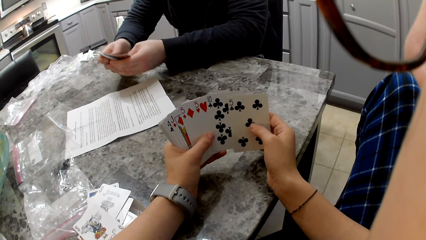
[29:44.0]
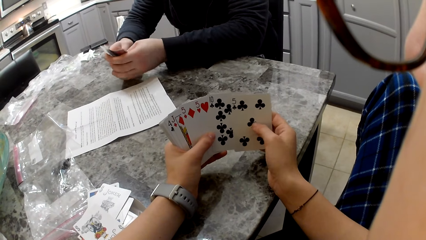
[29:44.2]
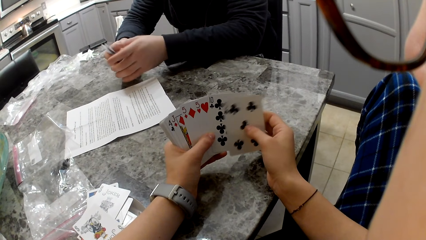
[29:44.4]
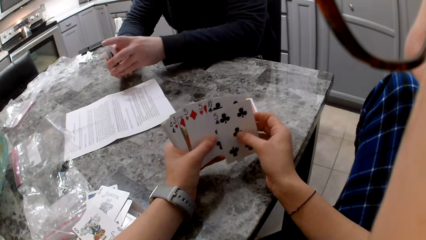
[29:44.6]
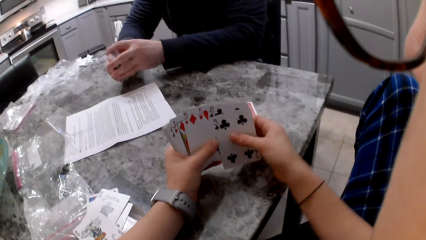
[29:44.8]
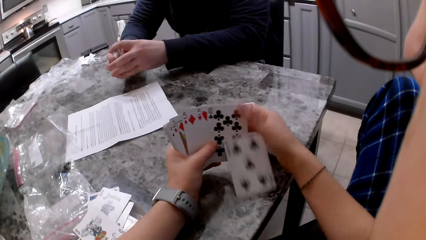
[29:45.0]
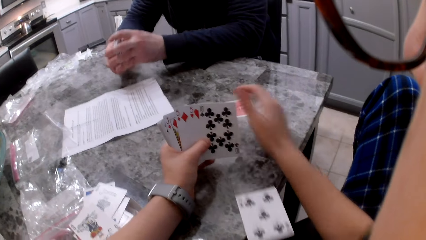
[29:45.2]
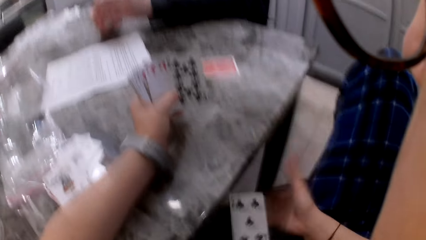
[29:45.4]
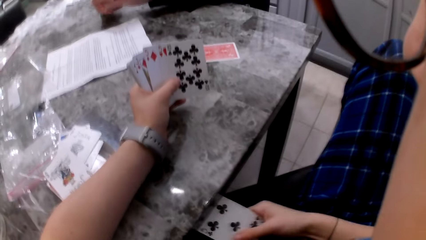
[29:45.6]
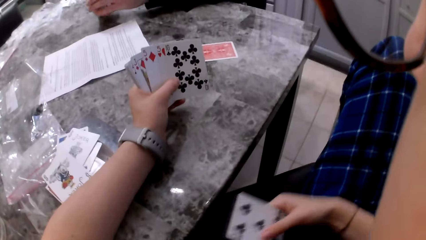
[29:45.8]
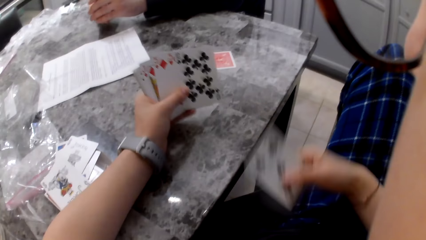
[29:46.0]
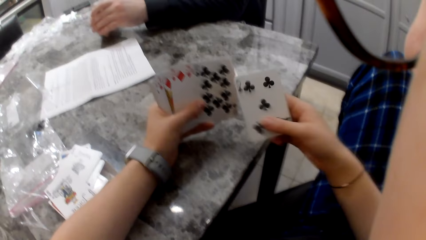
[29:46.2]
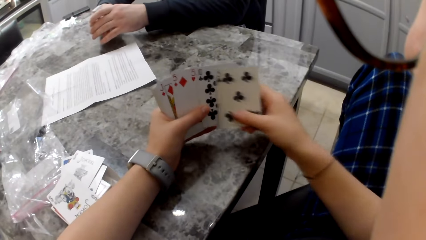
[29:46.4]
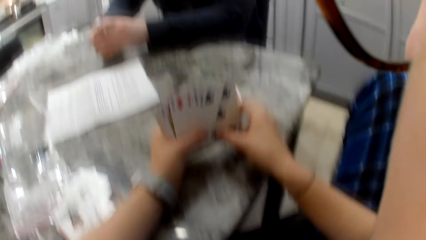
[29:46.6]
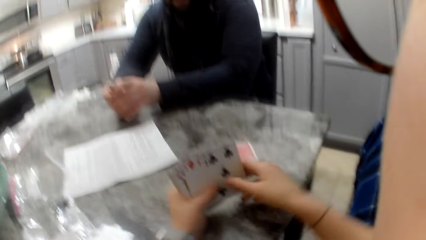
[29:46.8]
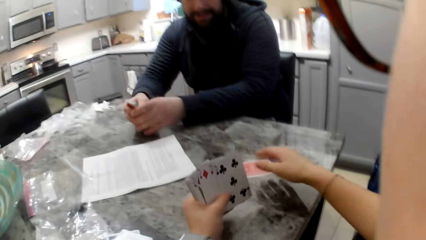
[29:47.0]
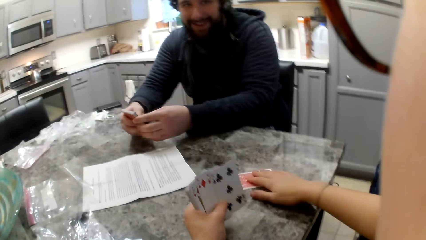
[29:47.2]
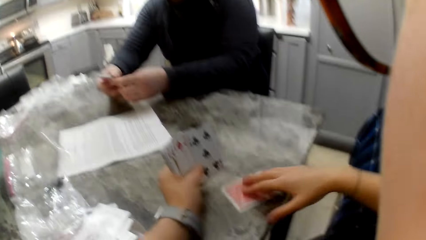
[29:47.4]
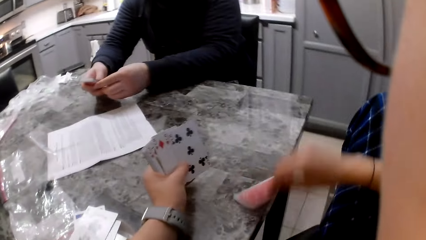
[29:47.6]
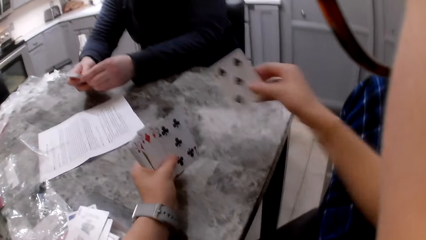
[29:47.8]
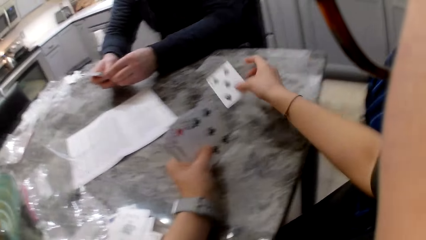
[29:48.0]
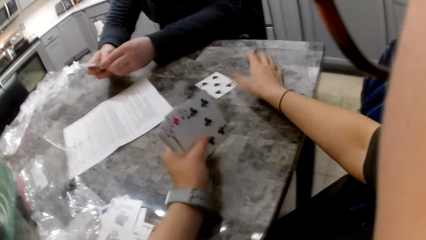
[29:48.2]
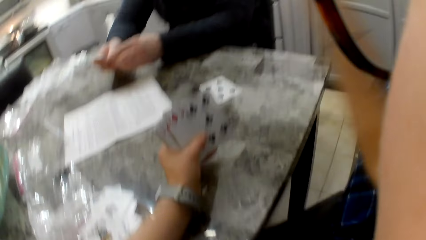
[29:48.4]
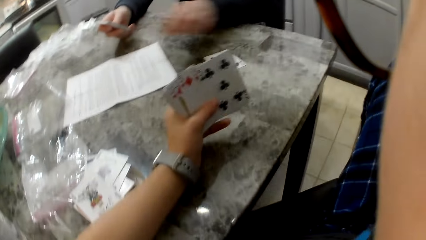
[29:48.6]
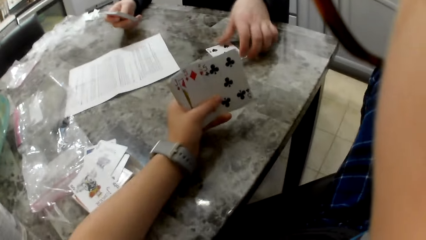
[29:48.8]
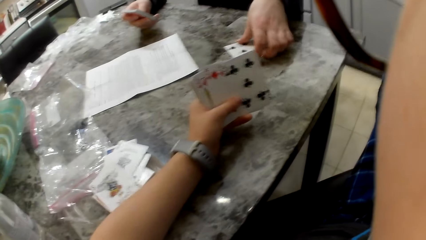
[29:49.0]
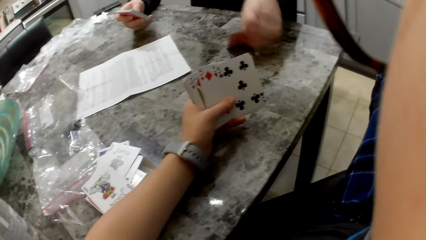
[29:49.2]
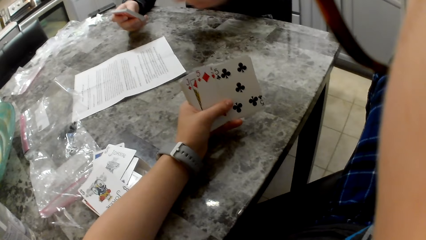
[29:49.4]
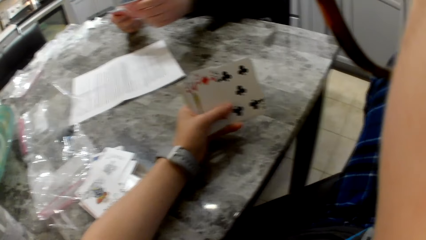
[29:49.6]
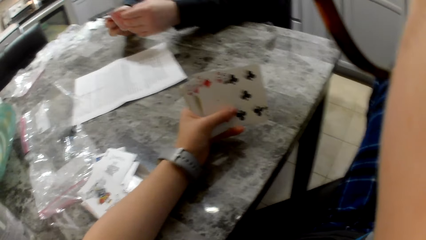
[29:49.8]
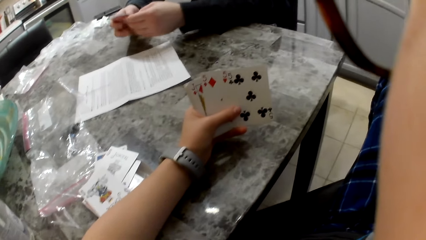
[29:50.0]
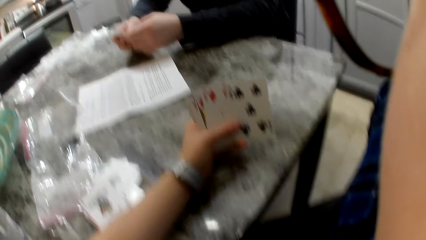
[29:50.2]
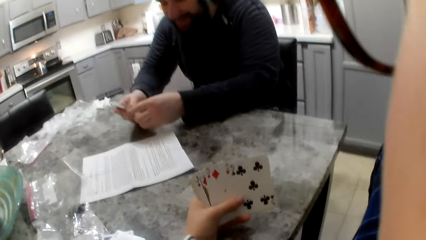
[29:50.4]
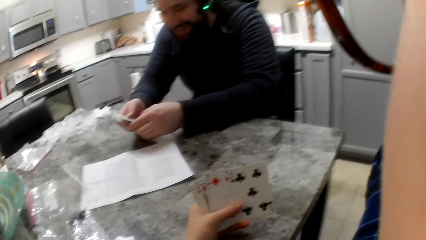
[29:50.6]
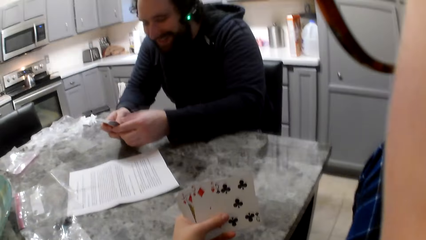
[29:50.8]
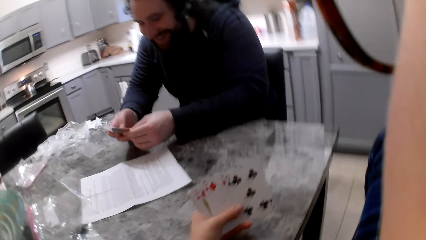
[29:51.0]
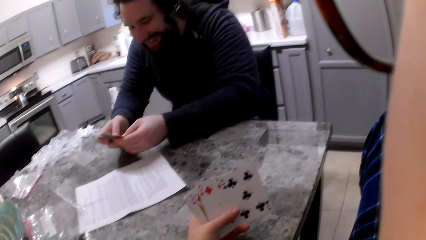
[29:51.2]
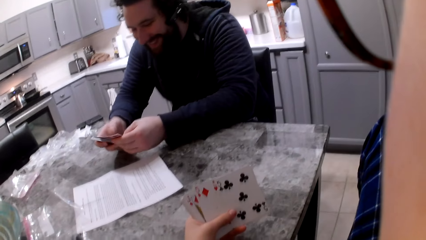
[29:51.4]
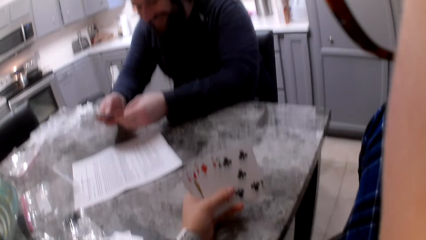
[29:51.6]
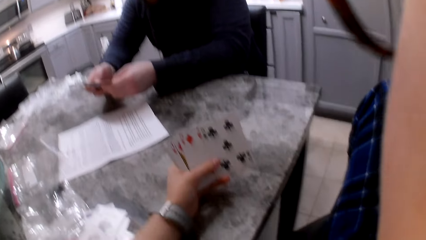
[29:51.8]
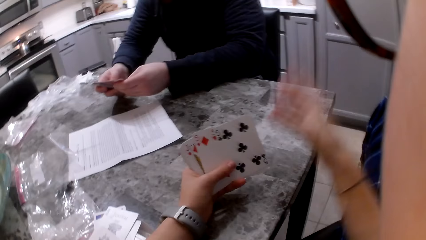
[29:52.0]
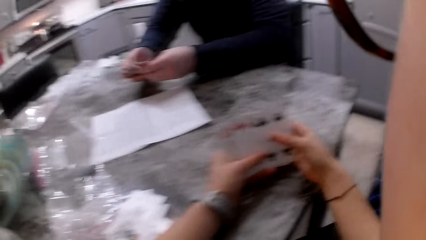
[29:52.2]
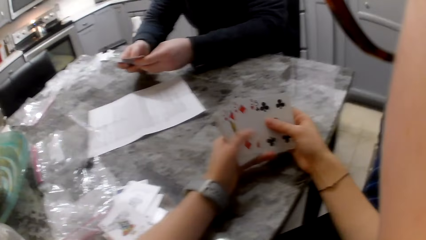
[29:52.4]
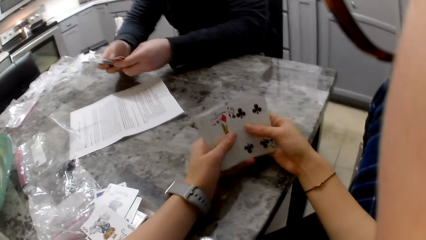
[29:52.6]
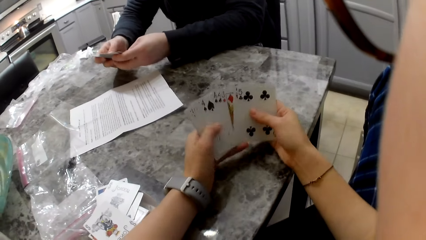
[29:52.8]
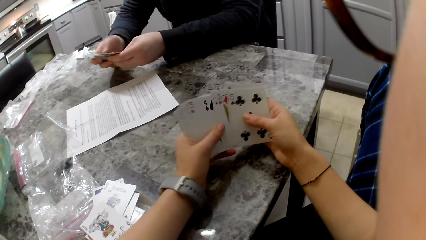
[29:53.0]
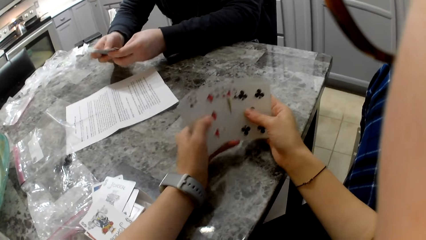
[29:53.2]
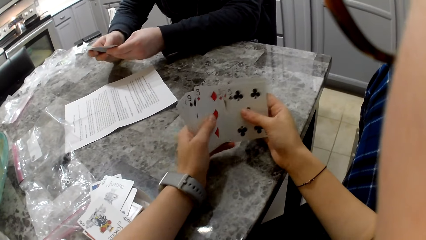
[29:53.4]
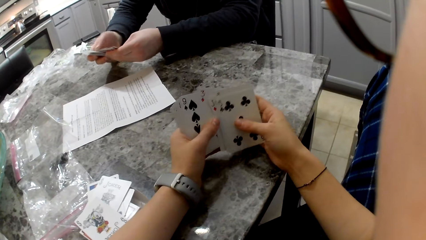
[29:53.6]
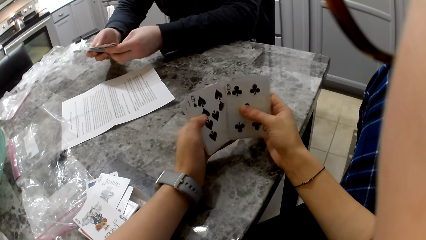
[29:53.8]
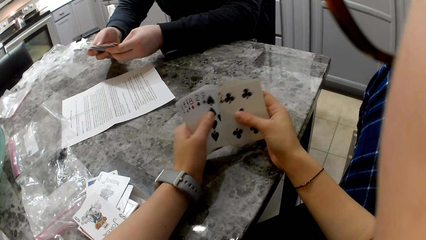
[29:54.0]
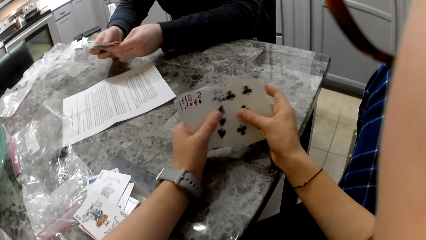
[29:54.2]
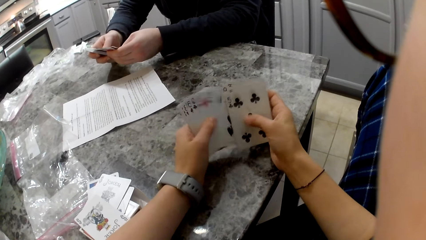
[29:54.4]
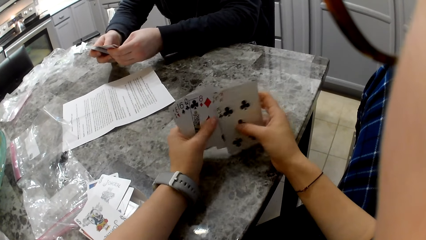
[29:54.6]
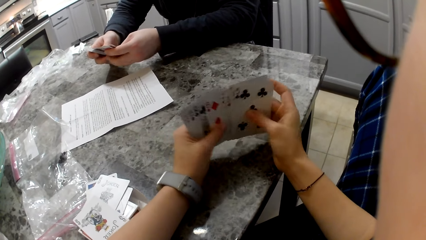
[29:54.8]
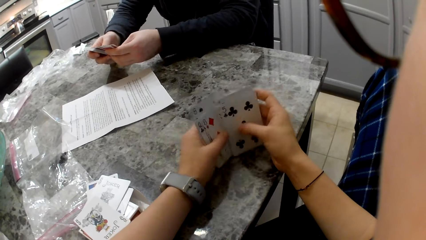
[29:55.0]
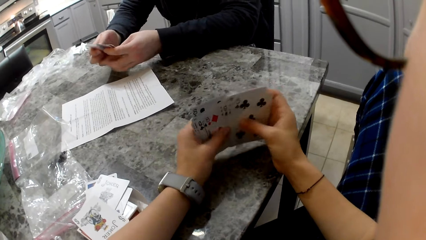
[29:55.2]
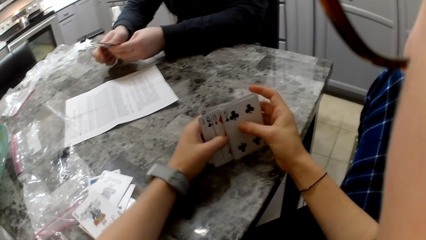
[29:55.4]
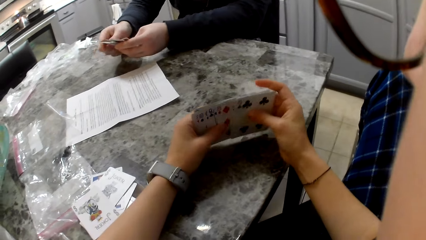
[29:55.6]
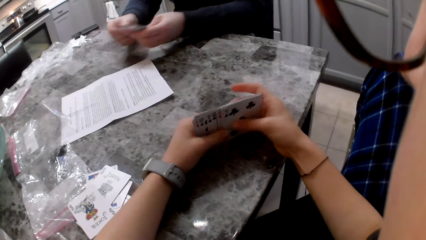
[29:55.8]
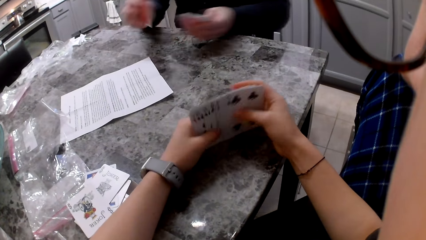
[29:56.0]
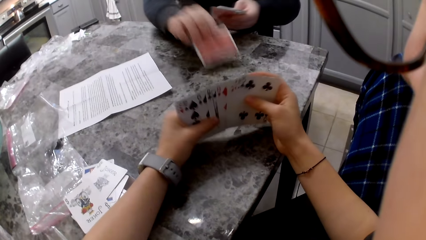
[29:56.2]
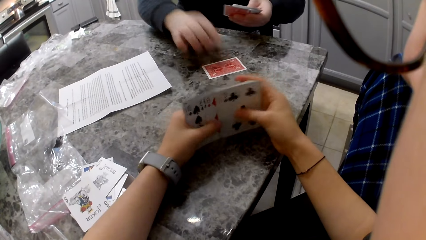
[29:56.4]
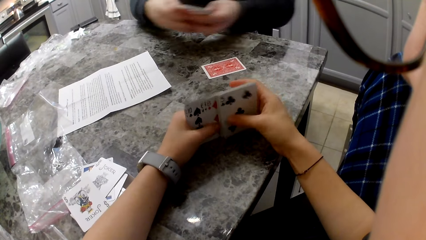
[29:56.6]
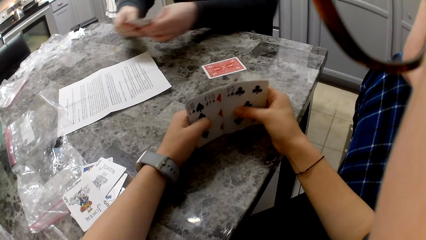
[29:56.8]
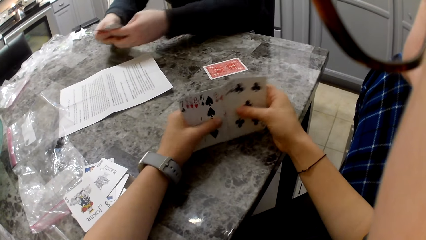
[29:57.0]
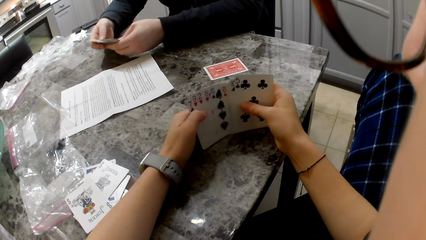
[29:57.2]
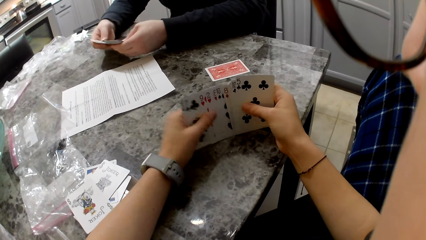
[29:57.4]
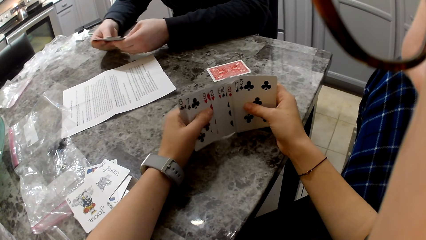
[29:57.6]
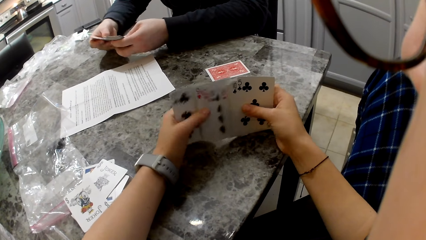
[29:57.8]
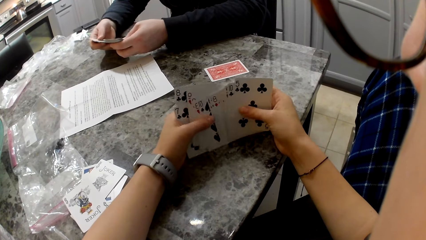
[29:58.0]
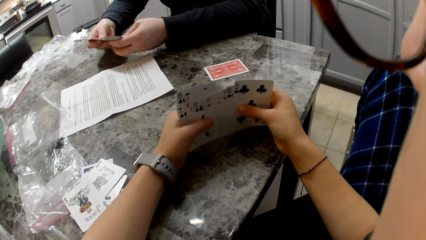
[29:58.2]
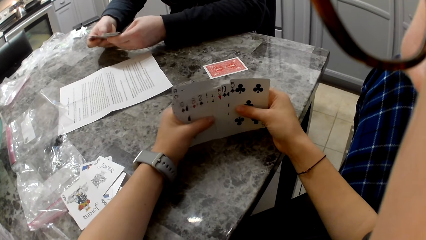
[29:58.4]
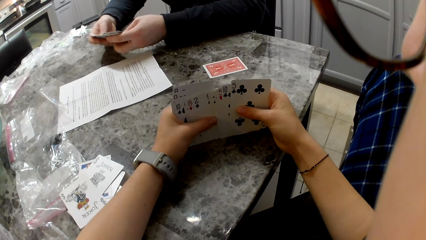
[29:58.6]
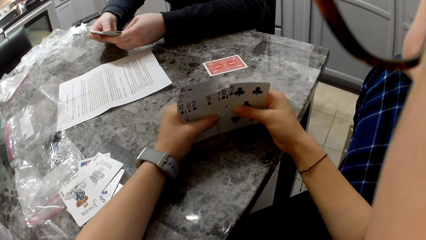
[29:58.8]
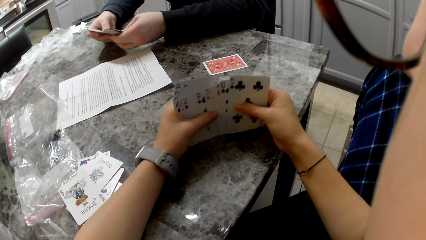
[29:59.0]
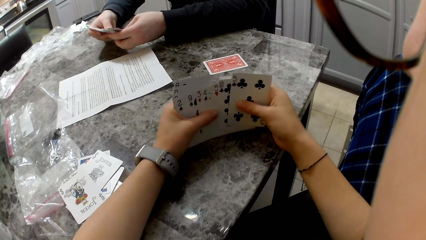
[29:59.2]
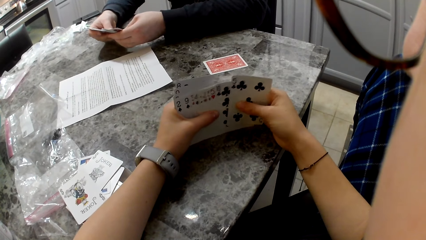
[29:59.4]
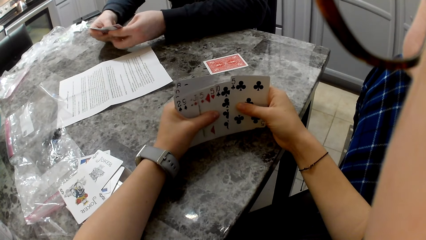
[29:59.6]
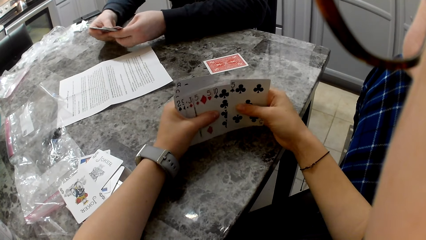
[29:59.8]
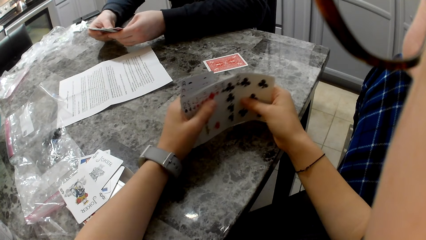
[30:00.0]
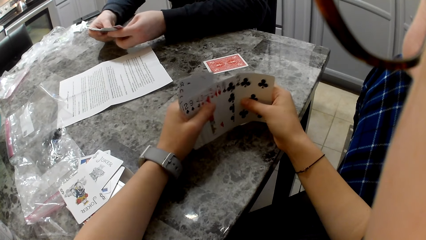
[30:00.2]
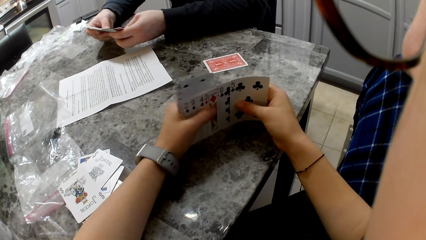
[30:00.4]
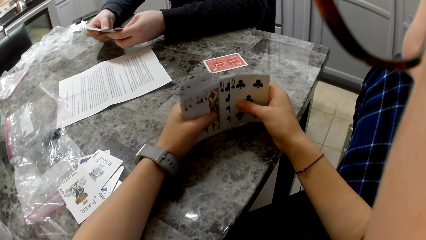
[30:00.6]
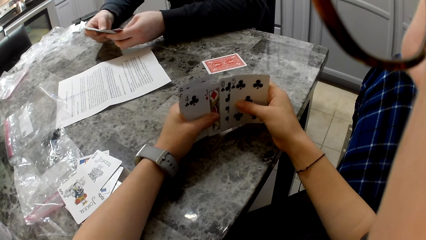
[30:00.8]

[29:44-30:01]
The man aligns the cards in his hands. The camera wearer drops a card and picks a card on her lap with her right hand. The man aligns the cards in his hands. The camera wearer adds the card to her cards, shifts the picked card on her left hand and picks a card on the counter with her right hand. The man shuffles the cards in his hands. The camera wearer drops the card on the table and lifts her hand to her face. The man picks the card on the counter with his left hand, adds the card to his cards and shuffles the cards in his hands. The camera wearer drops her hand to the cards and shuffles her cards in her hands. The man shuffles the cards in his hands. The camera wearer aligns the cards on the table and hits the cards on the counter. The man picks a card with his left hand and drops his cards on the counter. The camera wearer shuffles the cards on the table. The man shuffles his cards in his hands.
